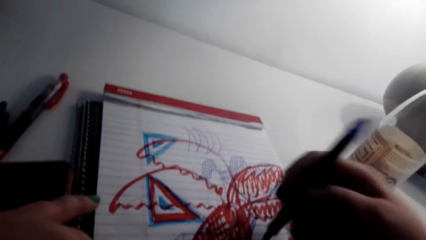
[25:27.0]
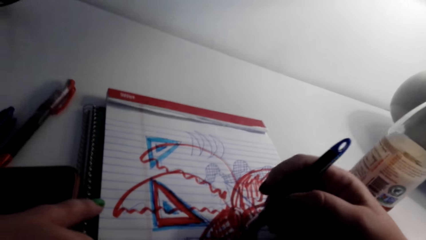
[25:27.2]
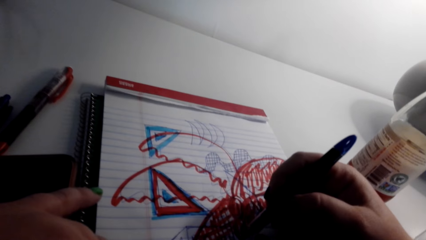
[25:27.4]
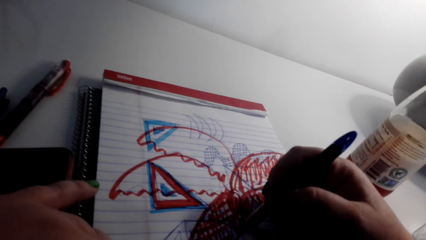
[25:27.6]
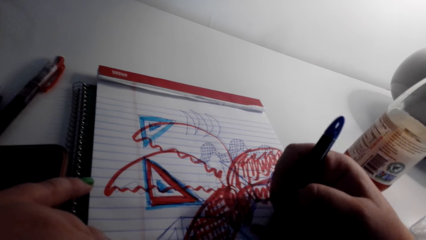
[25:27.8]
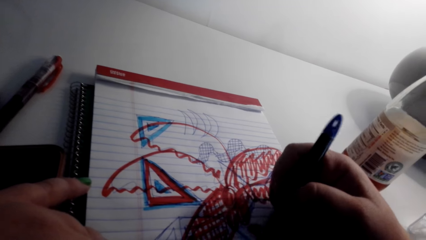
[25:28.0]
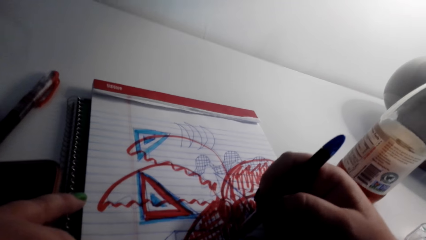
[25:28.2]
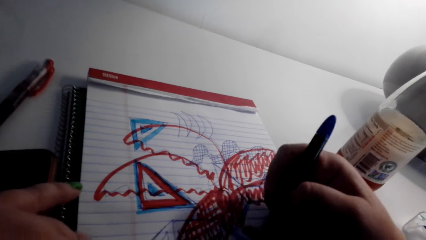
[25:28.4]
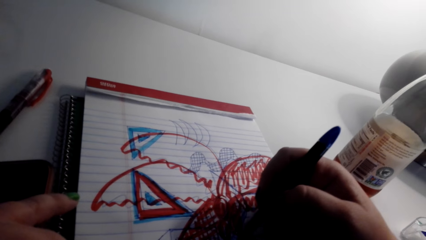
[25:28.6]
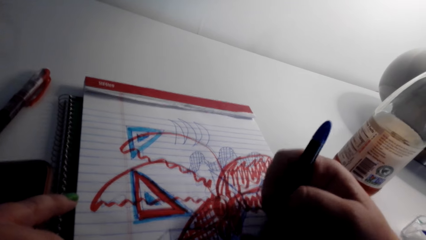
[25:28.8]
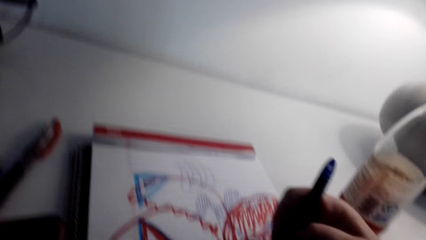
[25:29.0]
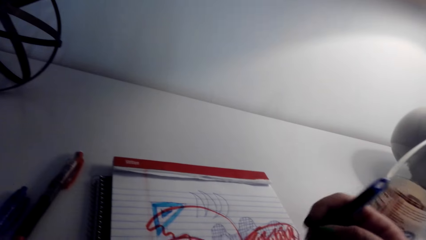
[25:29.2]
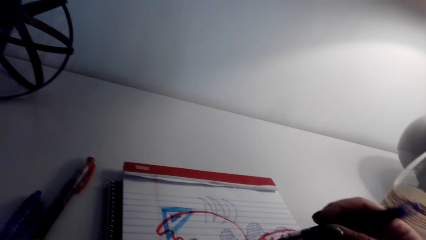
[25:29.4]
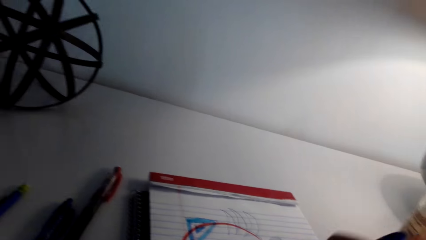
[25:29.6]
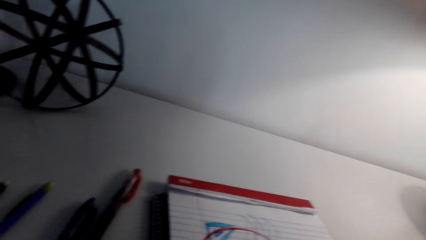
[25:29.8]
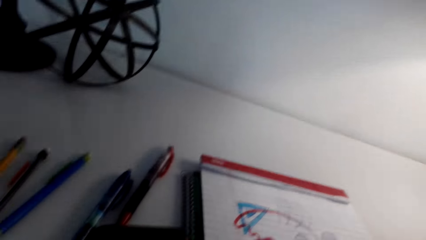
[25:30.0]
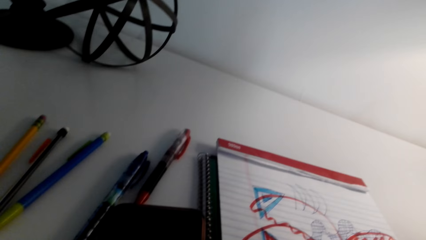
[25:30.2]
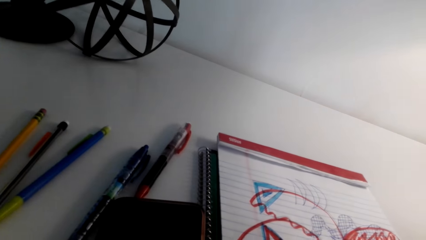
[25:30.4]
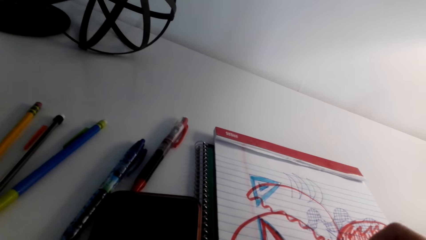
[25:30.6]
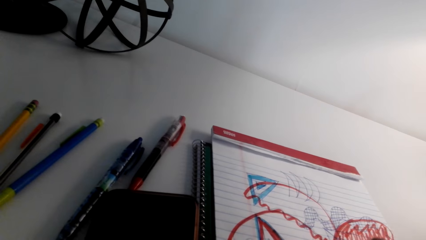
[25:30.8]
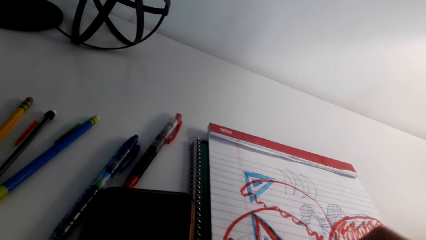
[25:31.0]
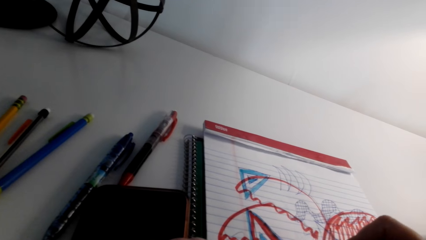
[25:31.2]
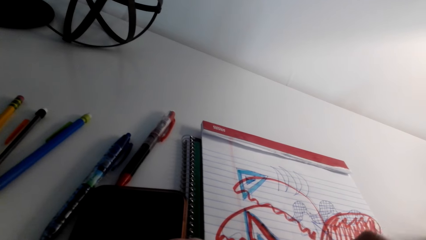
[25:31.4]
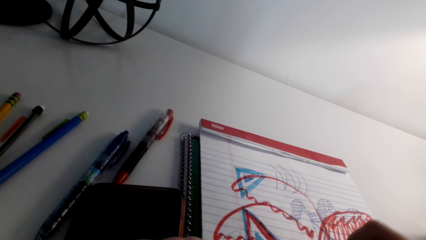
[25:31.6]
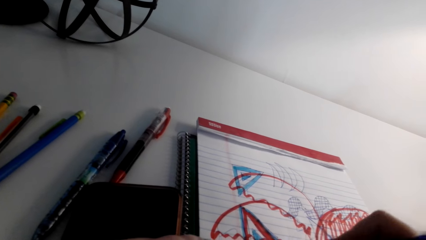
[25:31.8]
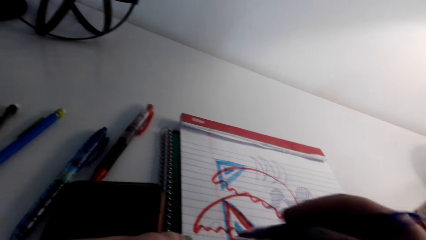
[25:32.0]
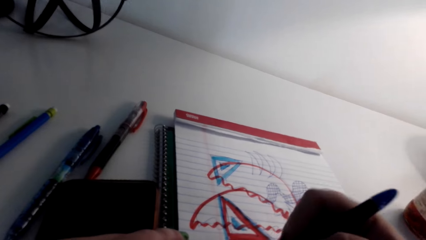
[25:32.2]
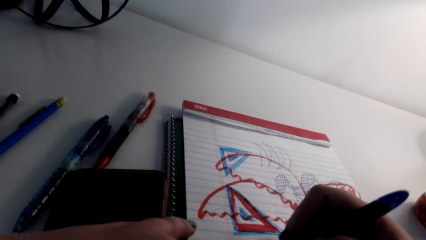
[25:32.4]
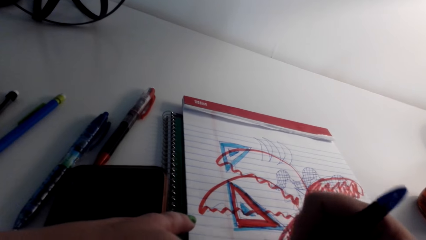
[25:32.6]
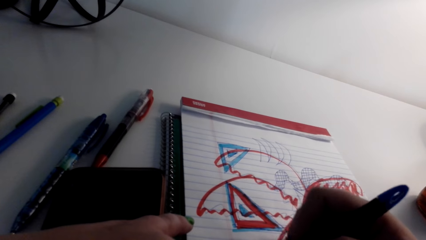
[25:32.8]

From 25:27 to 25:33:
The camera wearer draws the art on a book.

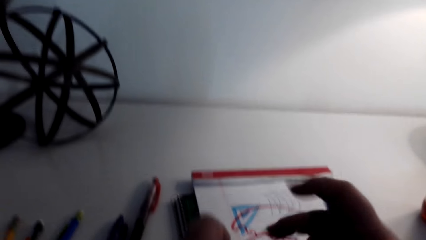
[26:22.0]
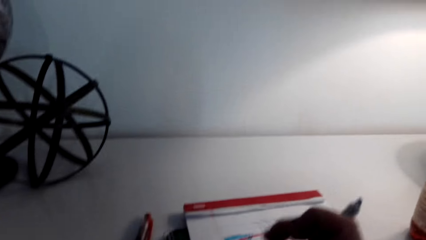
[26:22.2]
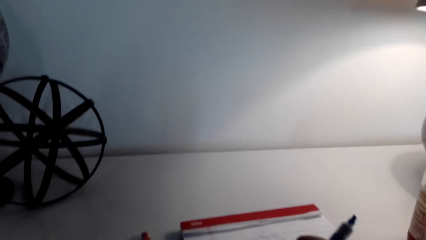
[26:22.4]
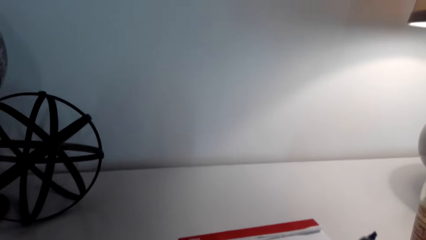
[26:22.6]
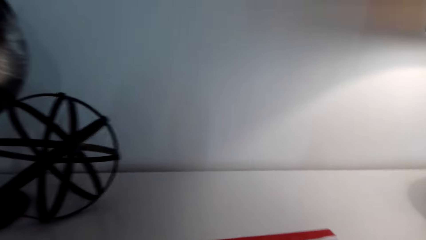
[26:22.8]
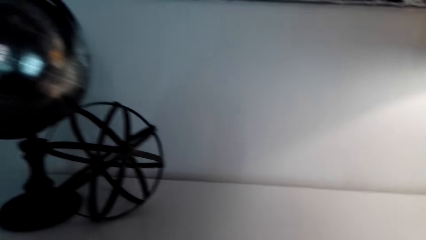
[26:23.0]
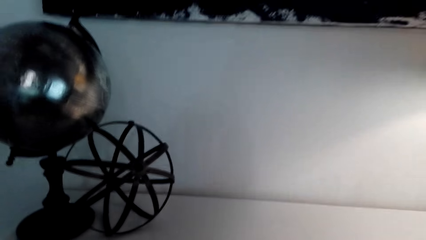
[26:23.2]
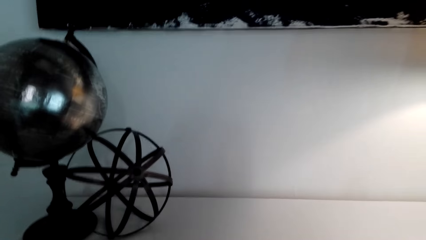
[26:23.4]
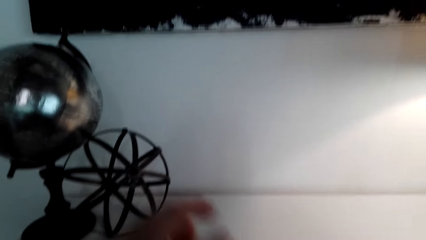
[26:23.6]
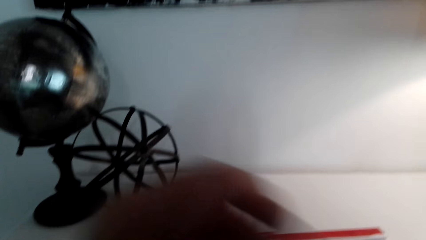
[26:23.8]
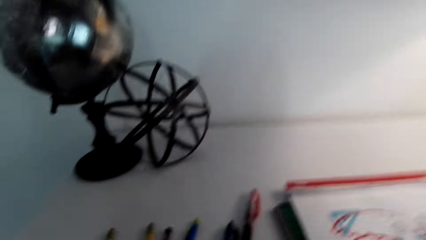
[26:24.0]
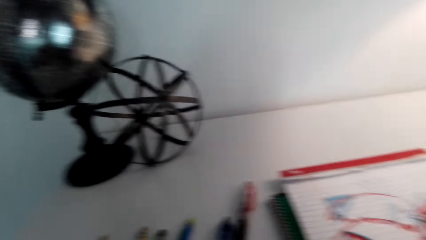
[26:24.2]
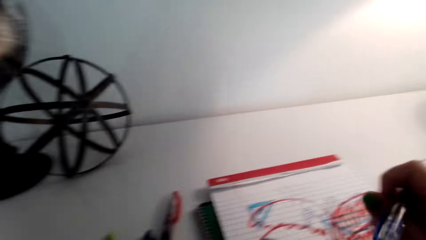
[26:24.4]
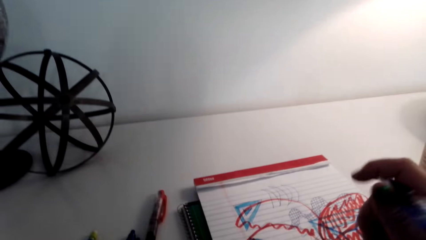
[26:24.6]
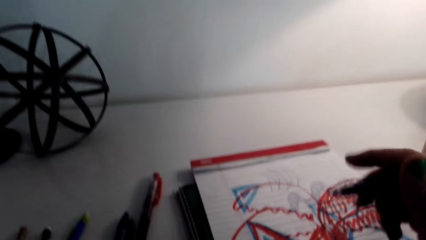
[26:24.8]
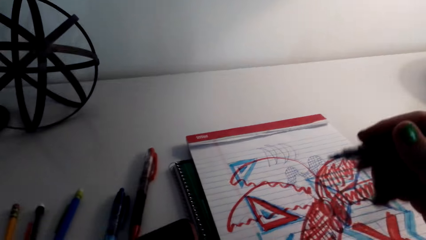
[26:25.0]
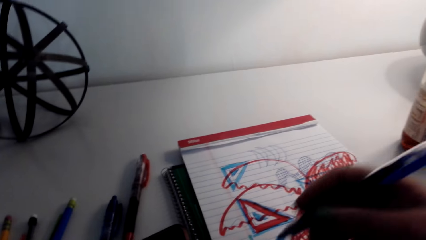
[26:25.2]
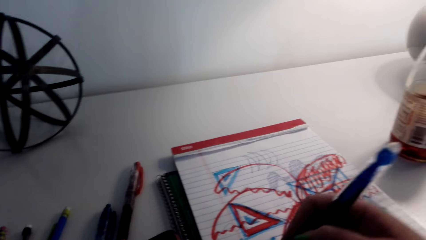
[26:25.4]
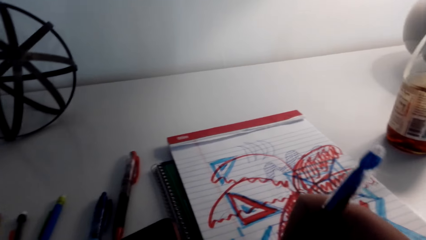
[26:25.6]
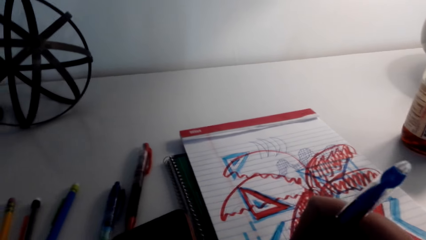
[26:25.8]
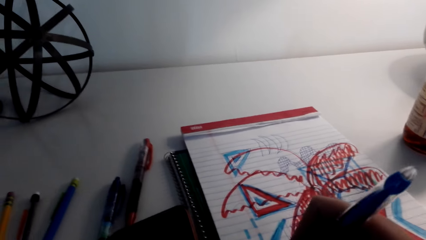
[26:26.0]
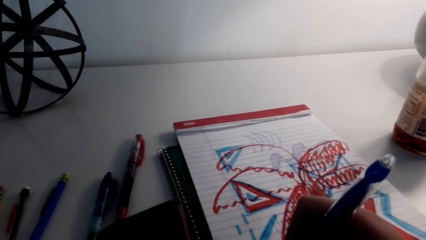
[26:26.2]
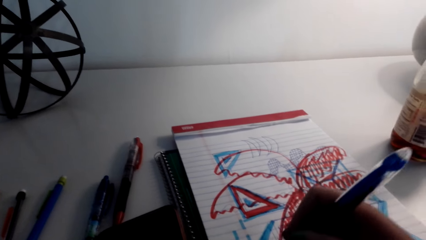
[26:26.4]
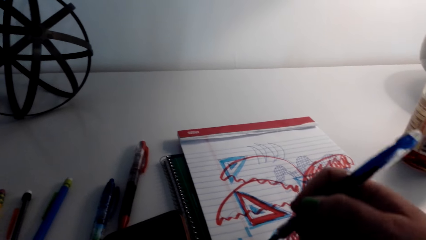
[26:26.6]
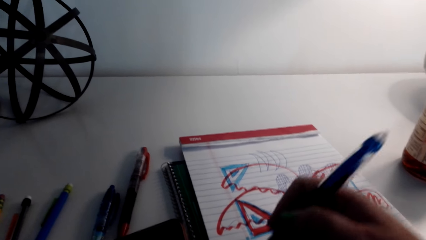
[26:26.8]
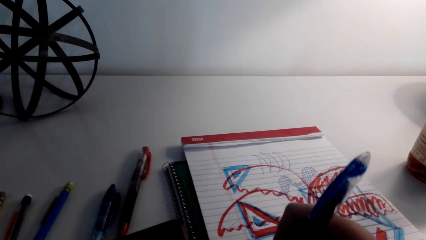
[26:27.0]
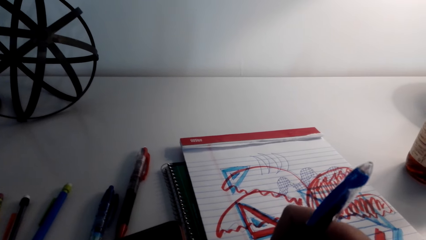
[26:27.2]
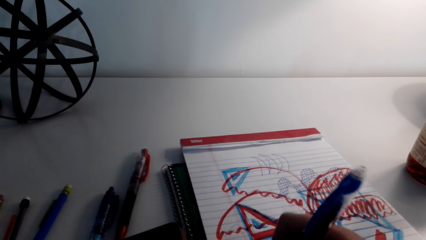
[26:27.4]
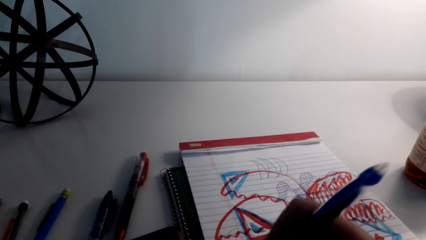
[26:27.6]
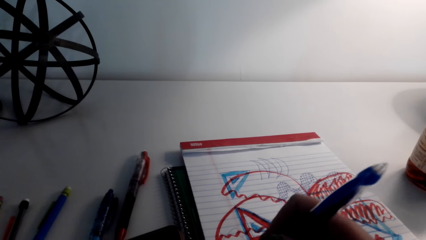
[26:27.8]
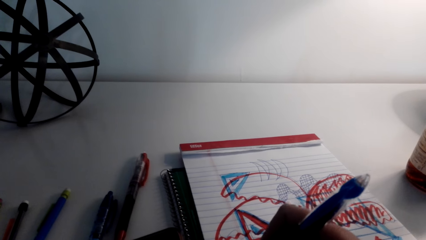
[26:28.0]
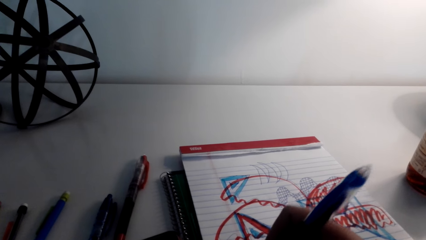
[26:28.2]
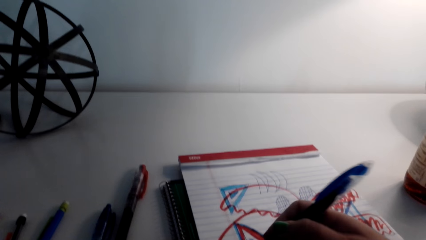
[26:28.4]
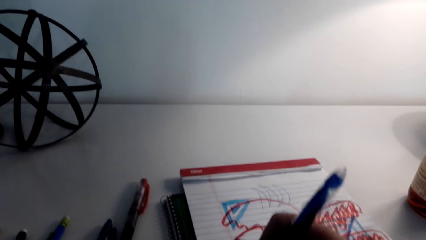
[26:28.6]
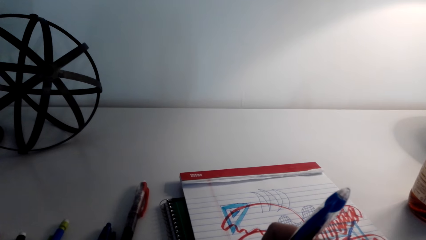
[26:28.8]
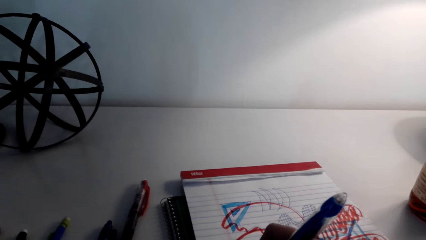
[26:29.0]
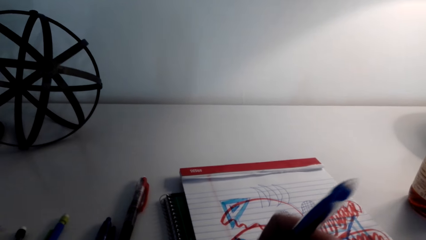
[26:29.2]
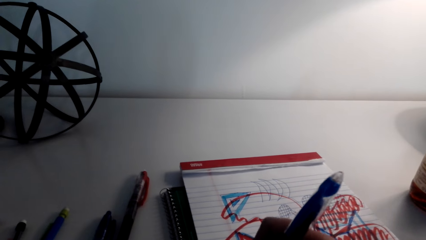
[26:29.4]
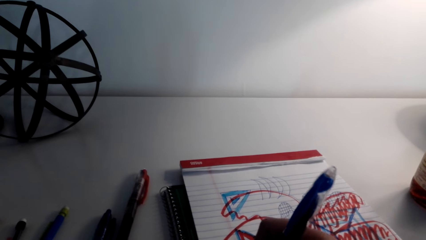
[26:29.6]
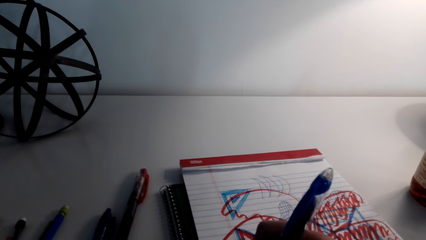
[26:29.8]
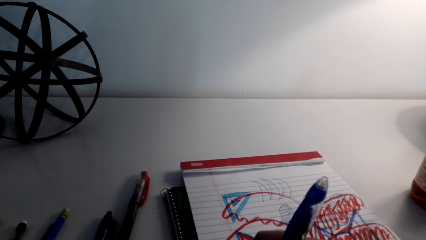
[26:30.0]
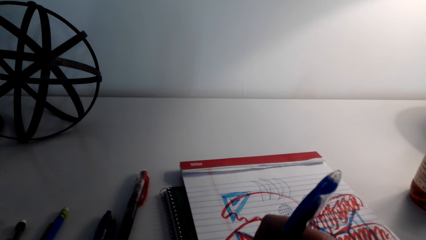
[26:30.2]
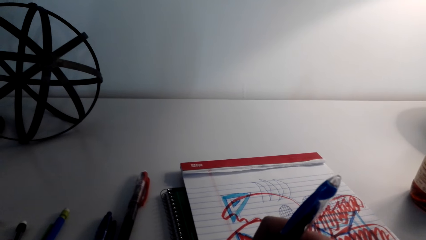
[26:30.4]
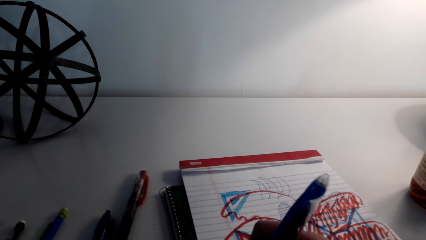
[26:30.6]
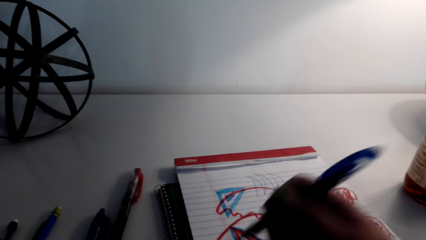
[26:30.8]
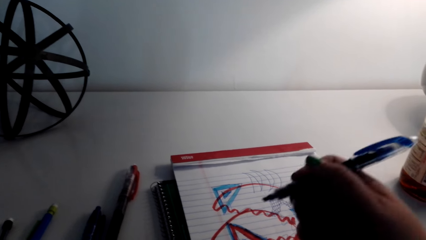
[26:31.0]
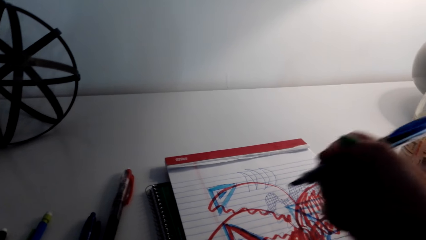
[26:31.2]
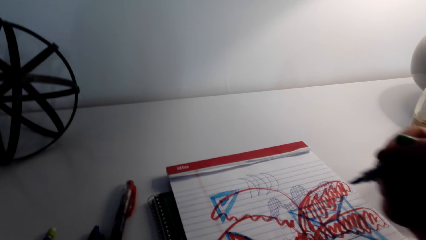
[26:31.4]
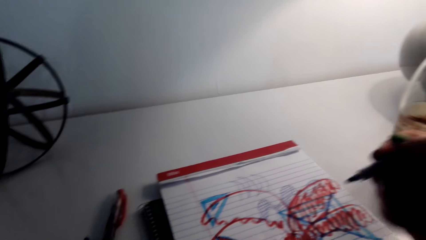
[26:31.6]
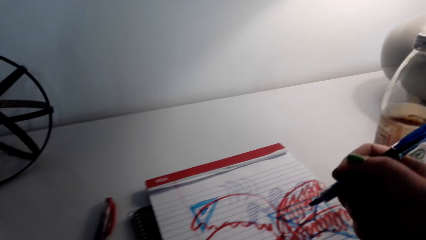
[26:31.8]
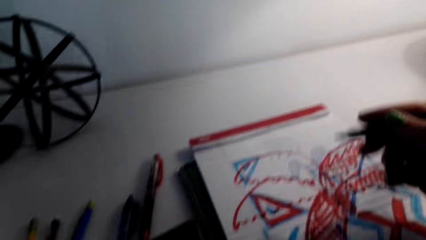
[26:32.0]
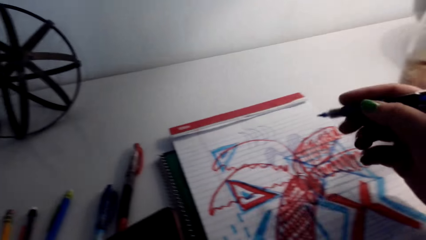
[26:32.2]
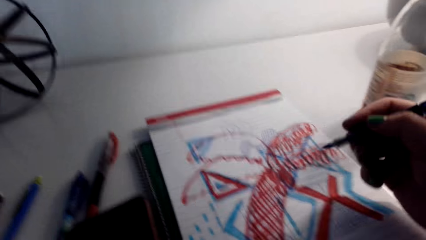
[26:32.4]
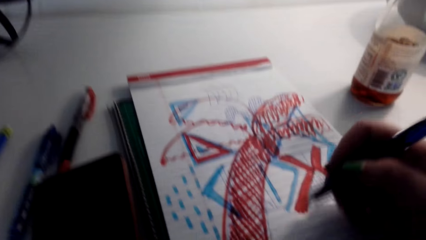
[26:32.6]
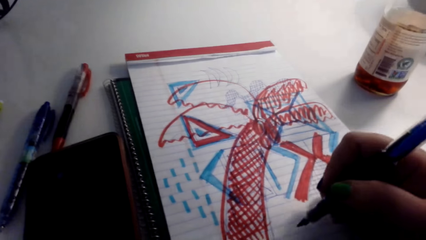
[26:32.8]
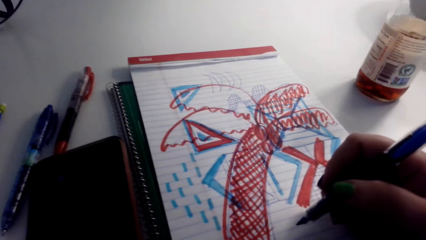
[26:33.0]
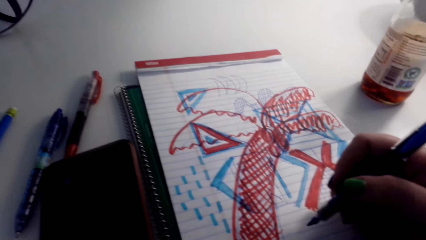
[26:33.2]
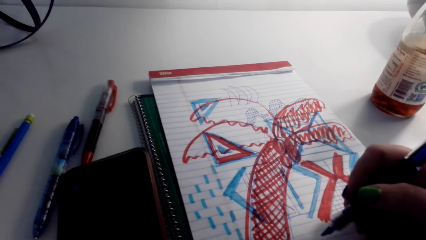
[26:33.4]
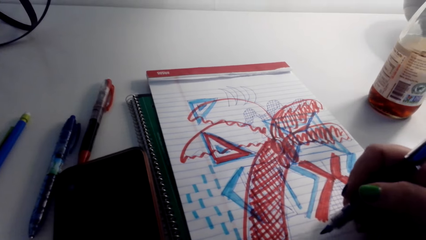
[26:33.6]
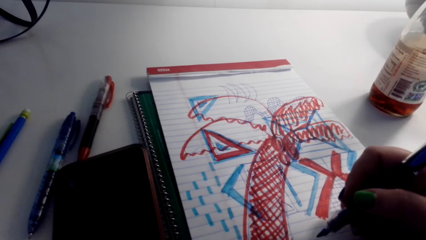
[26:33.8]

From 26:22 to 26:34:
The camera wearer looks at the art. They draw the art on a book.
